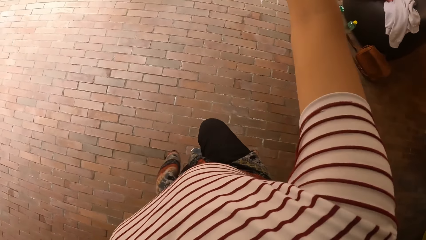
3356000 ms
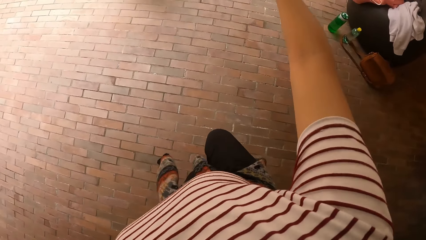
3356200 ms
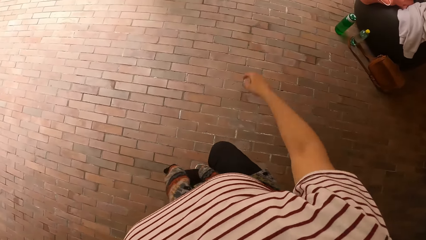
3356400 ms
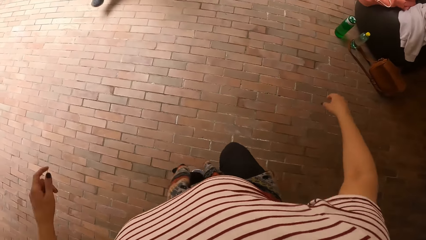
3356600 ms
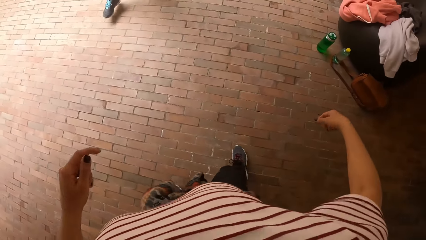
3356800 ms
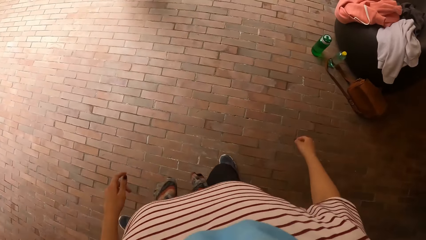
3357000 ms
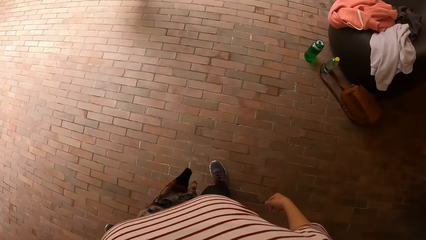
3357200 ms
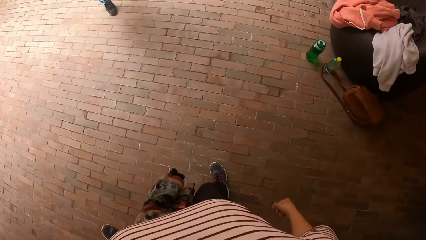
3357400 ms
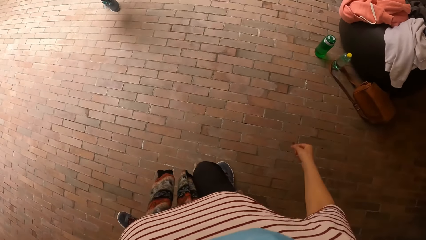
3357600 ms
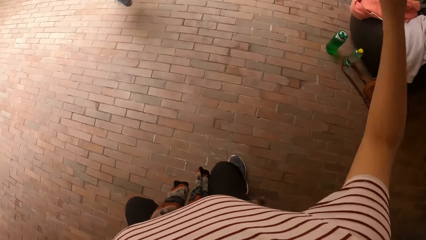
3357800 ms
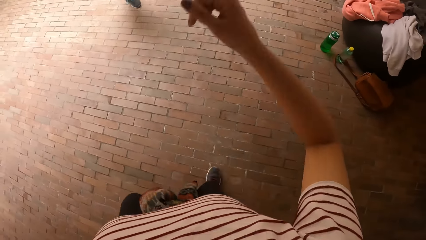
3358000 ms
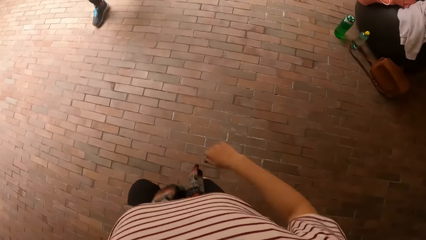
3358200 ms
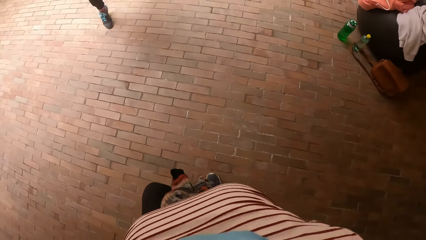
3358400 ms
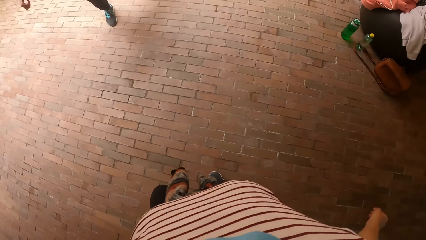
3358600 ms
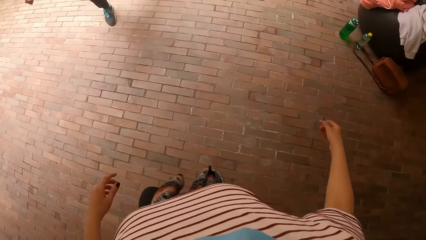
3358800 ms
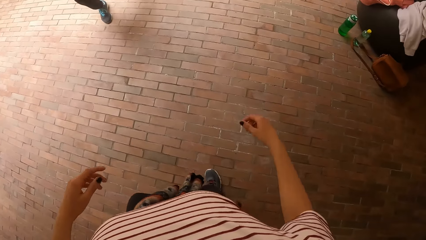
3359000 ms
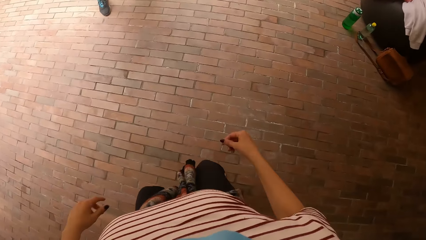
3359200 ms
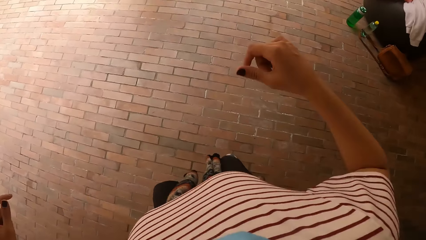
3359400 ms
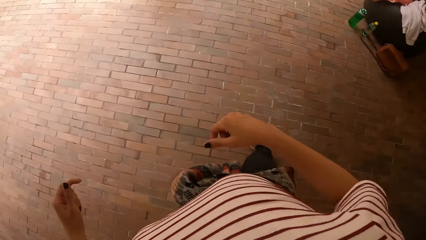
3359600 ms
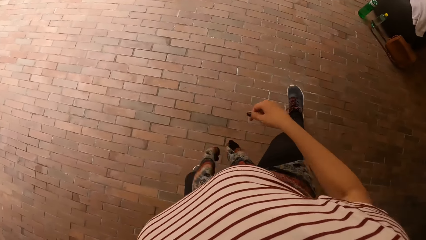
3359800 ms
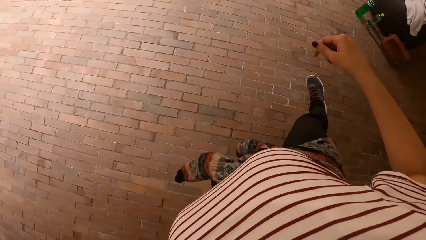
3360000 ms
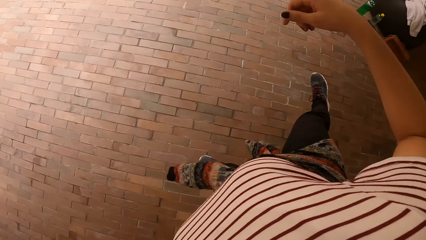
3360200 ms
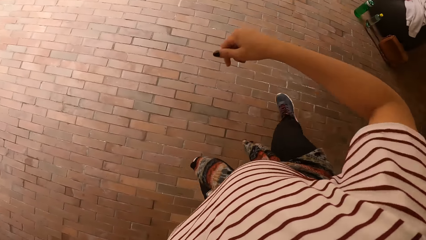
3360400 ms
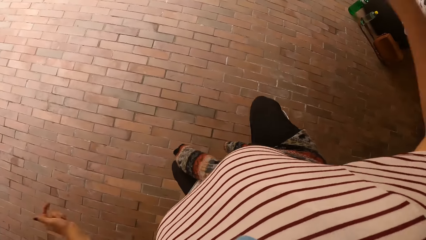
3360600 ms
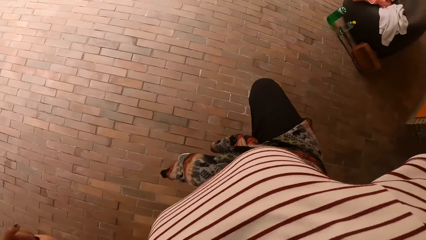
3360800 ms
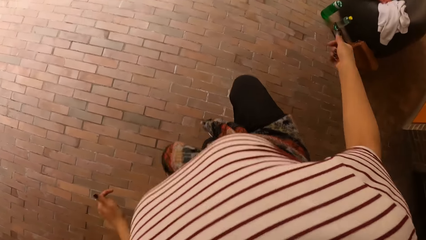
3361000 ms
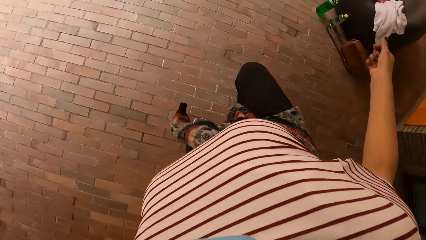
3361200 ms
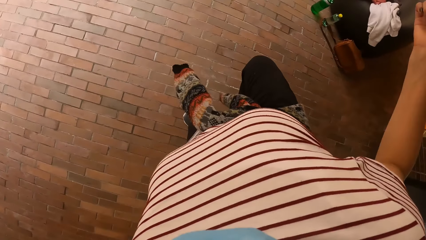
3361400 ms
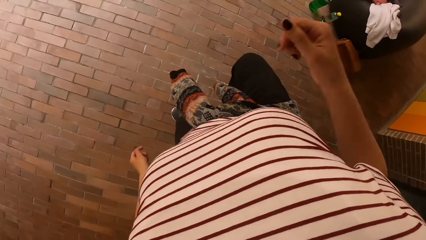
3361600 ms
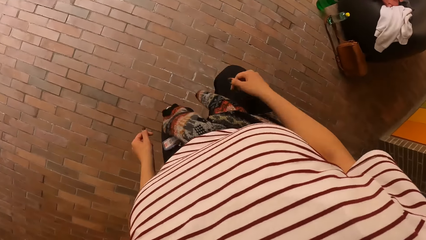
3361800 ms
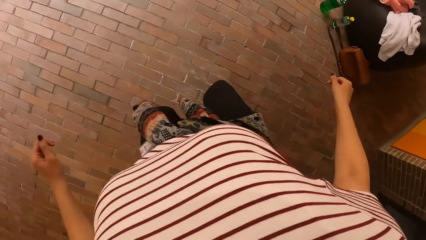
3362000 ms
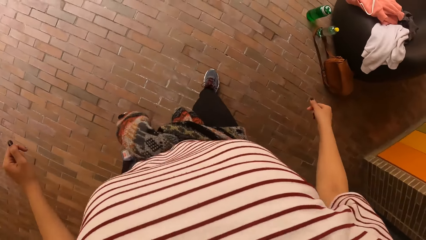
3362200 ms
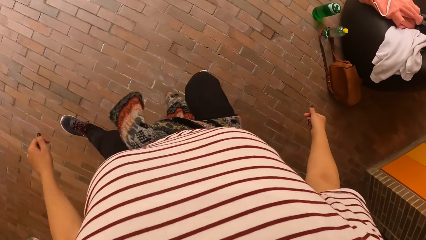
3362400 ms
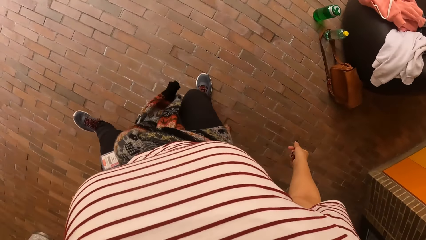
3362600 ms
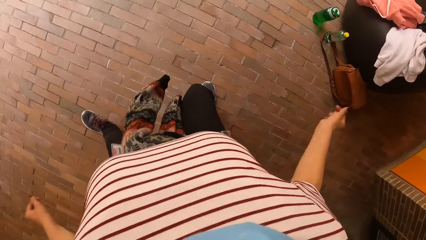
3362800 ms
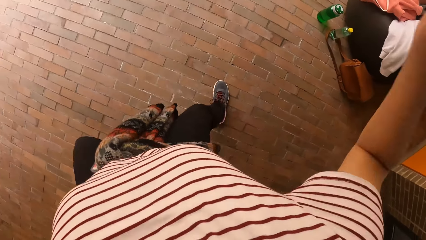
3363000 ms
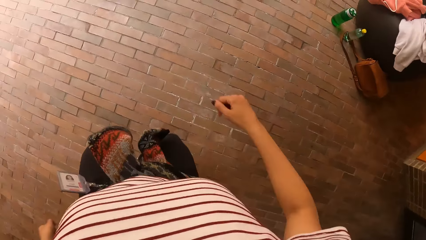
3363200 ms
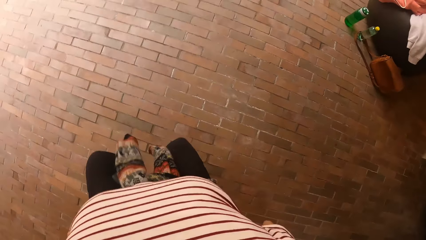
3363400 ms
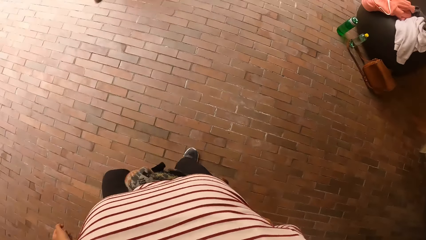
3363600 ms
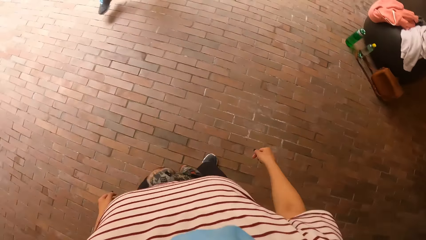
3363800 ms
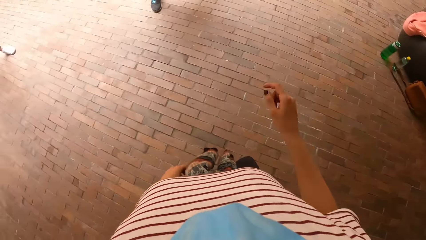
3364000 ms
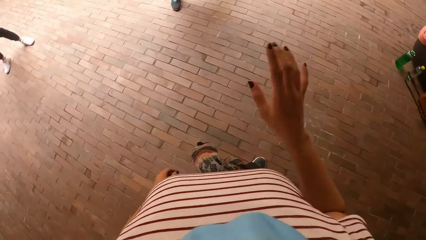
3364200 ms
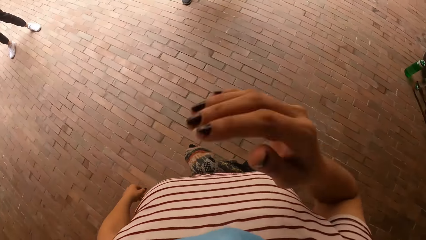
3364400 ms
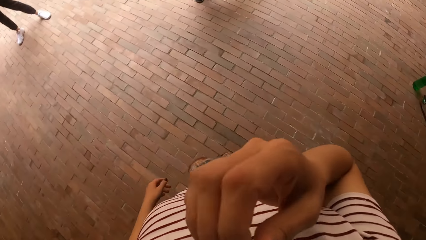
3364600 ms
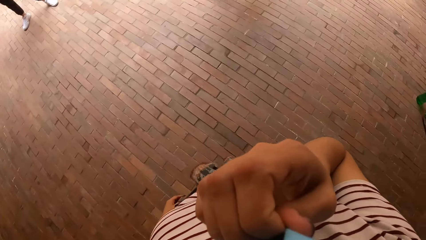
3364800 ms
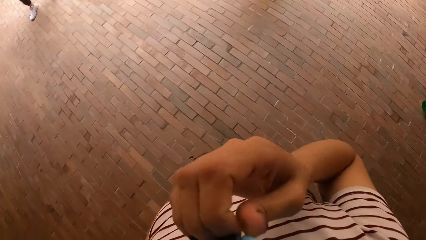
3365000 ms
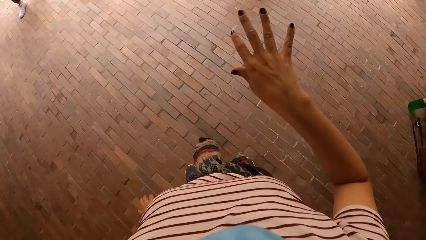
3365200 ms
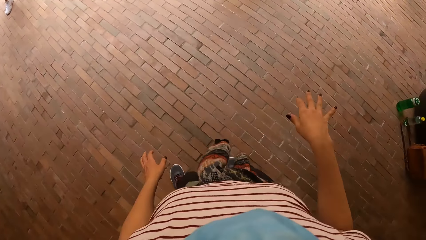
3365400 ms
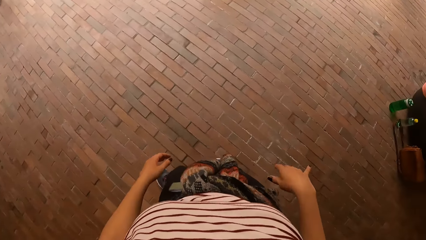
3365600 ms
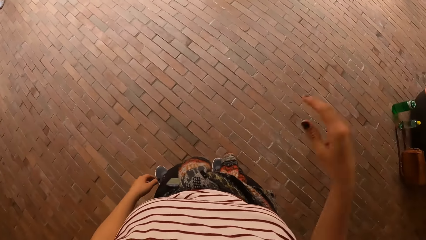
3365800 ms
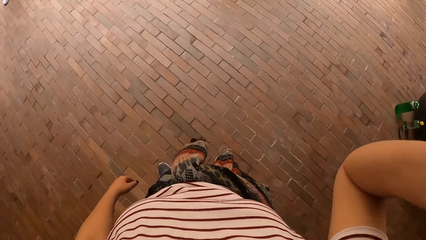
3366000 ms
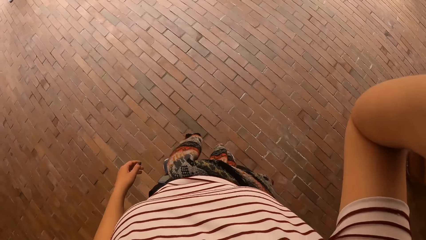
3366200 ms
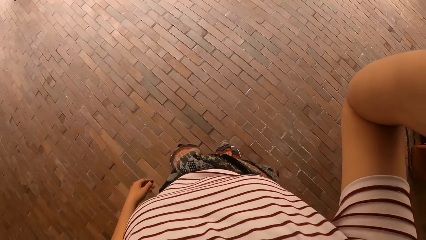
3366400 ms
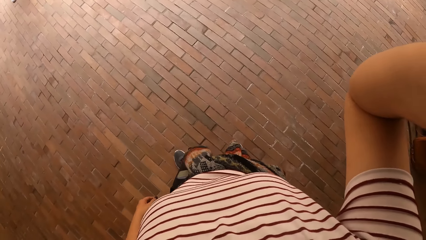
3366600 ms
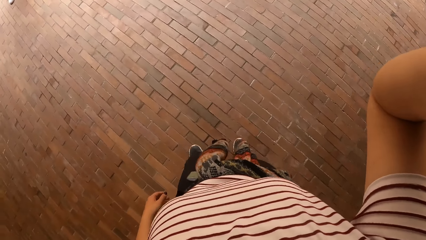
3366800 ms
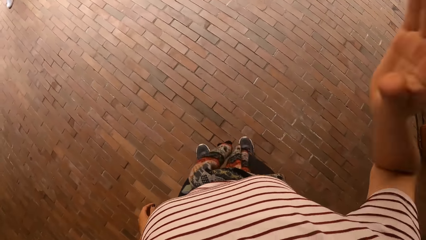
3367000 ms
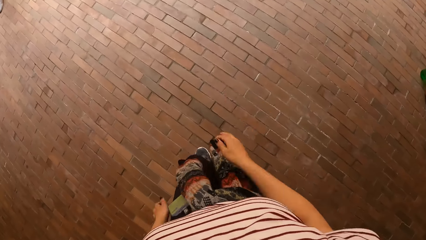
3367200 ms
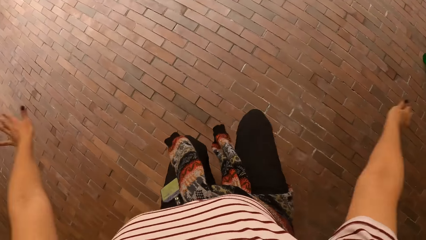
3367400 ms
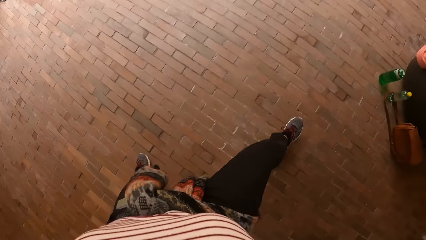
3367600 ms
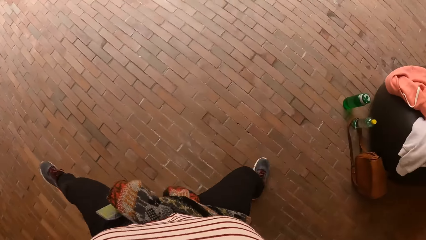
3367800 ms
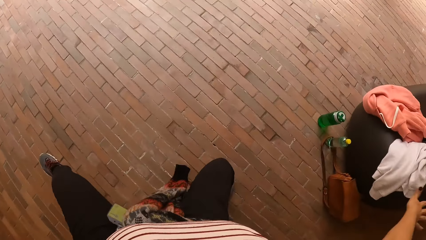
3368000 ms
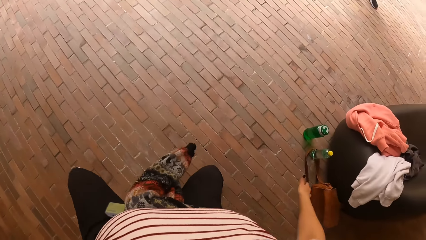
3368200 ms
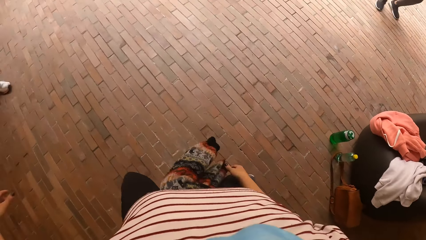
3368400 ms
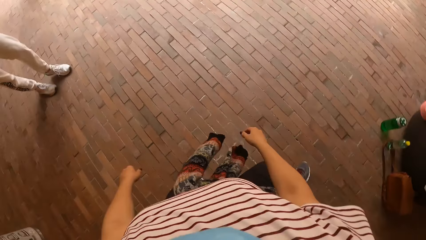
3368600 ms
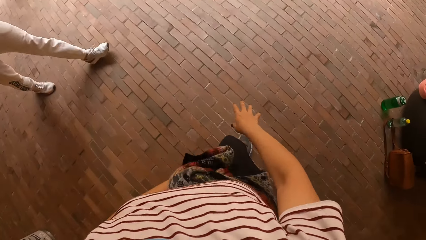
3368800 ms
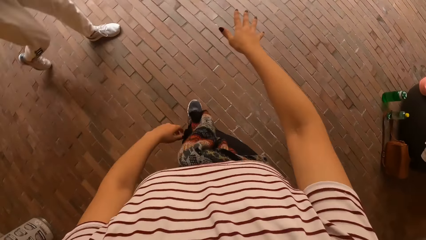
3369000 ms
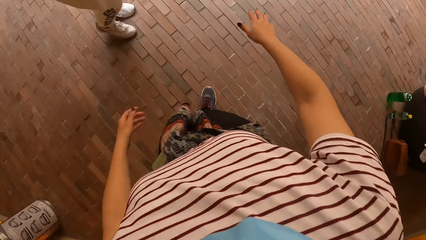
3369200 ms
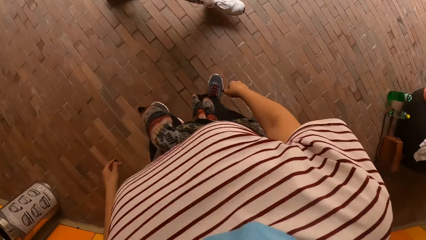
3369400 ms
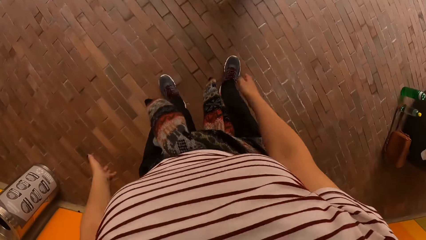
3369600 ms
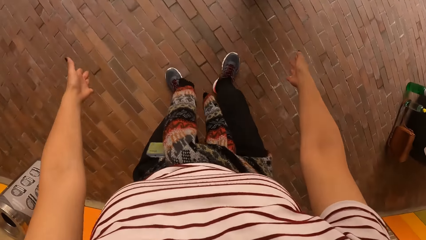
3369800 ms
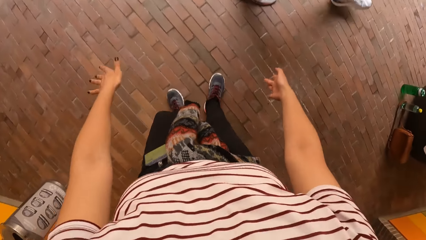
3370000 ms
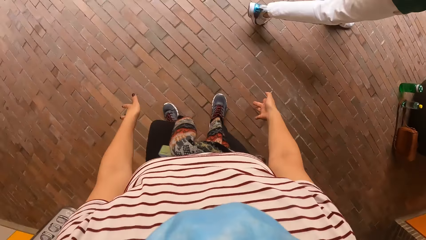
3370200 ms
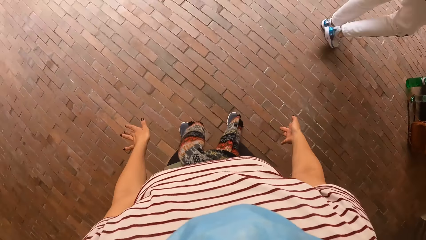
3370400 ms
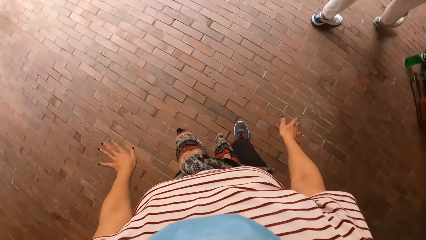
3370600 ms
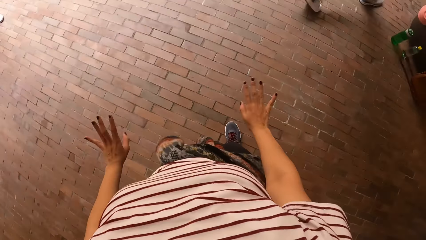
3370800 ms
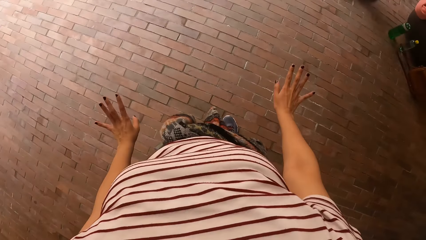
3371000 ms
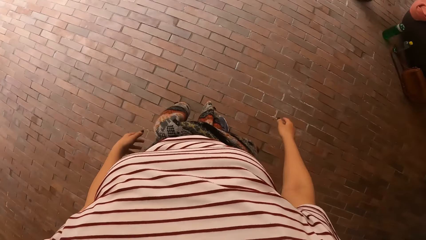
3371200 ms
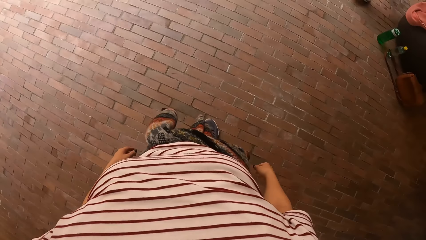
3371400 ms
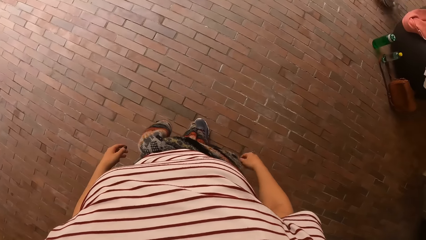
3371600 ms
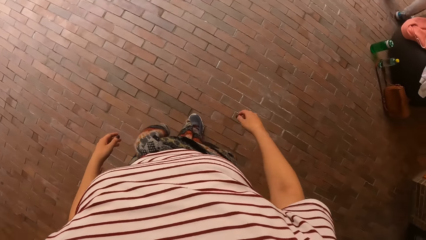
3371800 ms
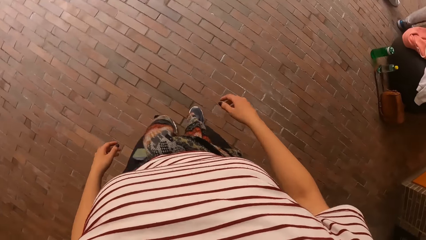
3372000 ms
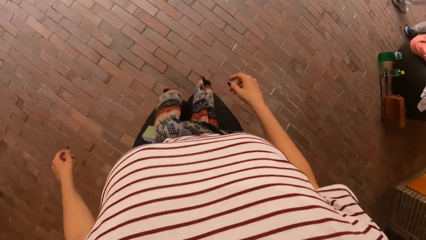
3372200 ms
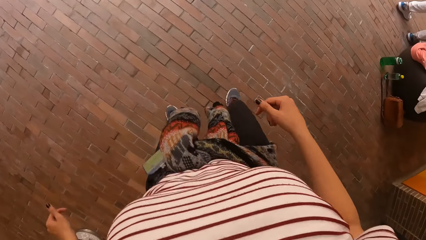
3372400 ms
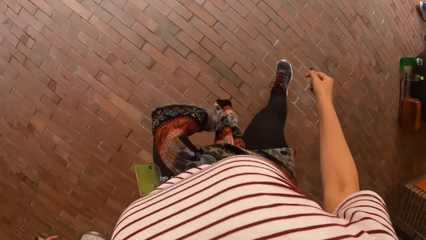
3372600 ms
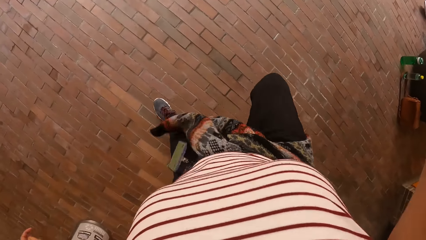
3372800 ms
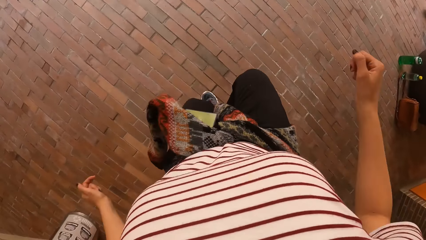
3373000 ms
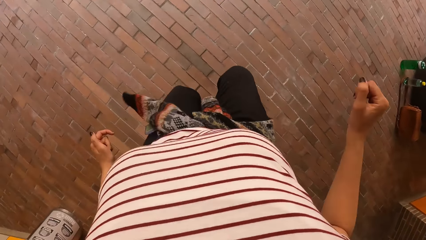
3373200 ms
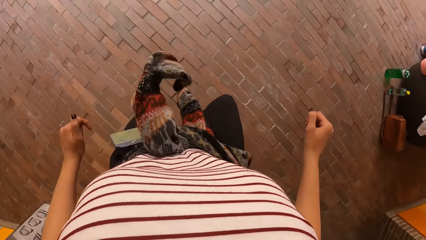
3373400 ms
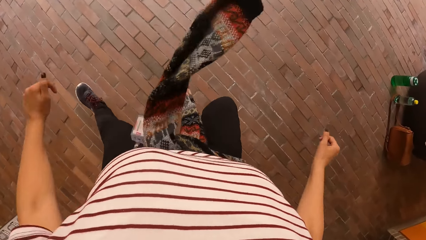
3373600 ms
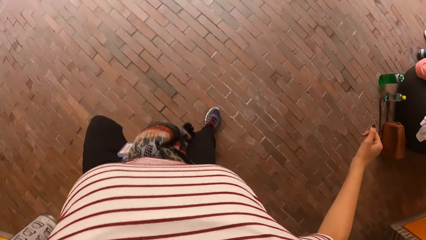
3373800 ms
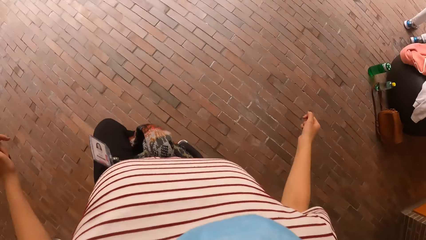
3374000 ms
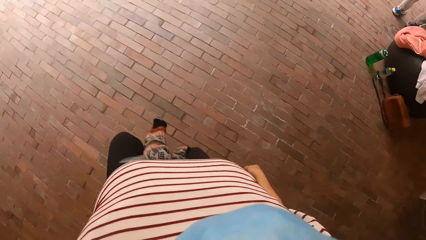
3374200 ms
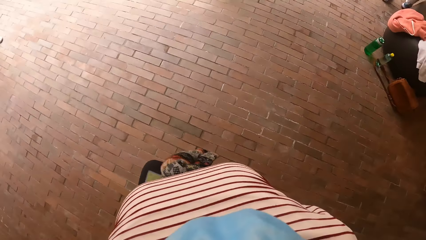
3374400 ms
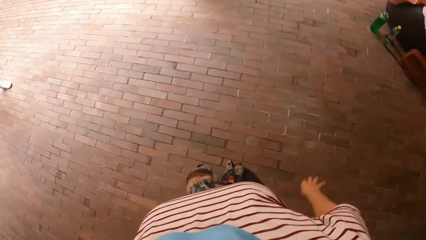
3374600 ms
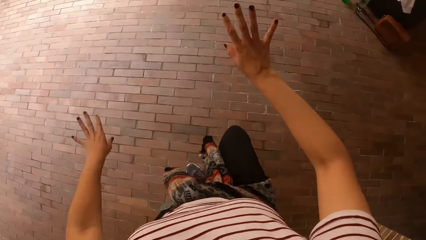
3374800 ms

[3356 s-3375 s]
The camera wearer jumps up repeatedly. She lifts a leg and jumps up. She lifts a leg and jumps up. She touches a mask on her face with her right hand. She moves the hand away. She lifts the hand. She adjusts the camera on her head with her right hand. She exercises with her hands and legs. She jumps up and lifts a leg. A man walks past the camera wearer. The man walks around. The camera wearer moves around. She jumps up repeatedly.
